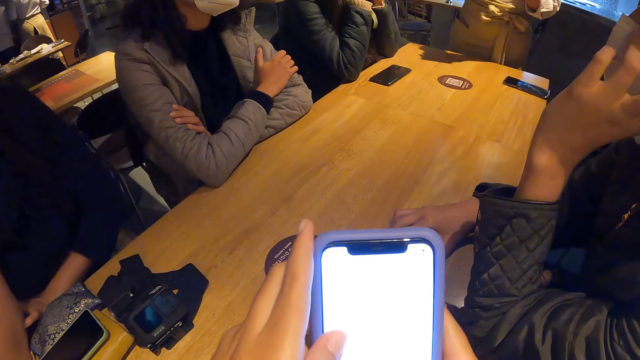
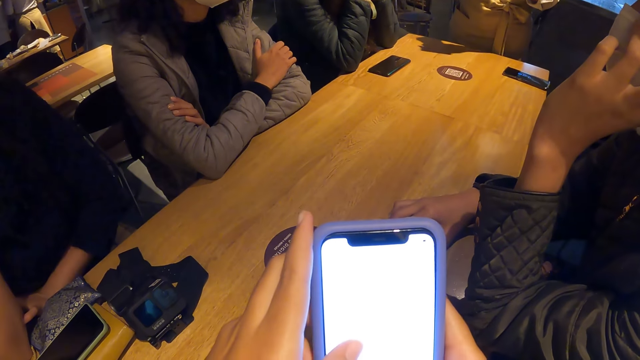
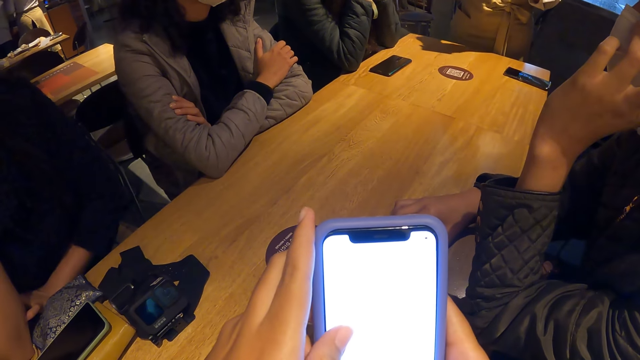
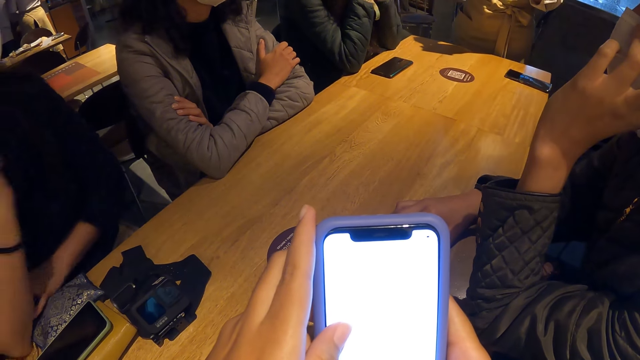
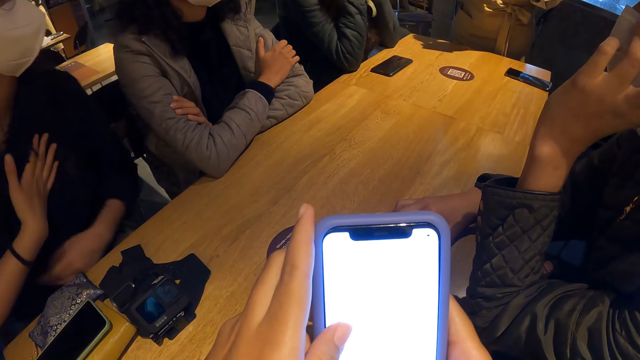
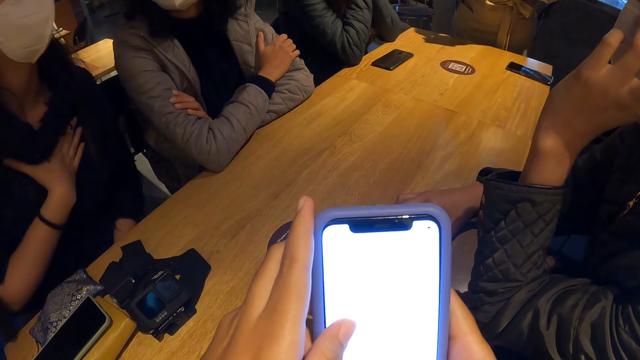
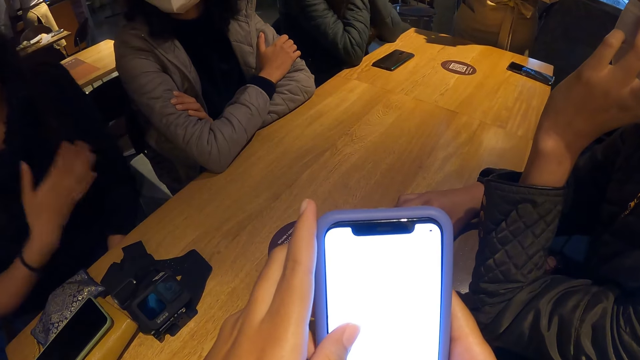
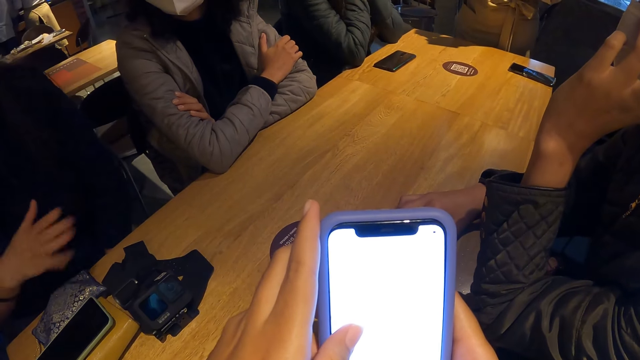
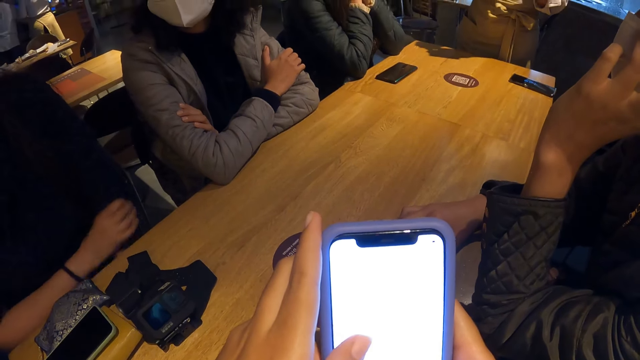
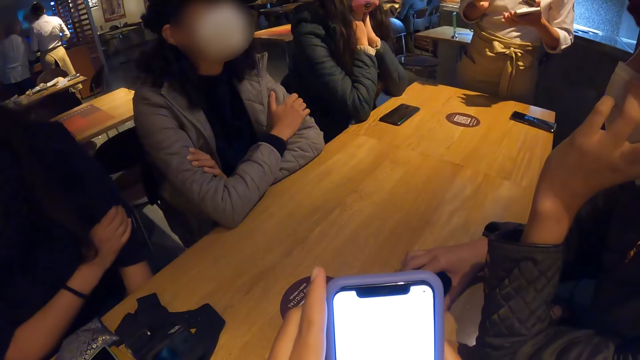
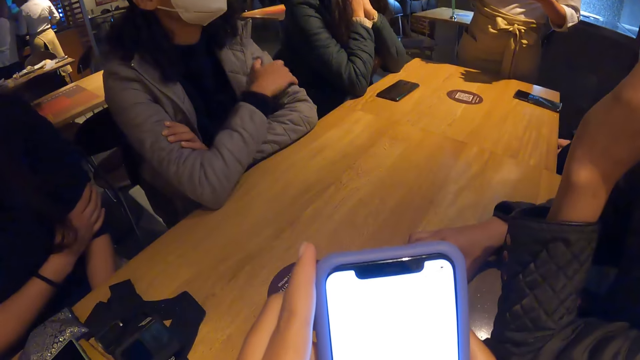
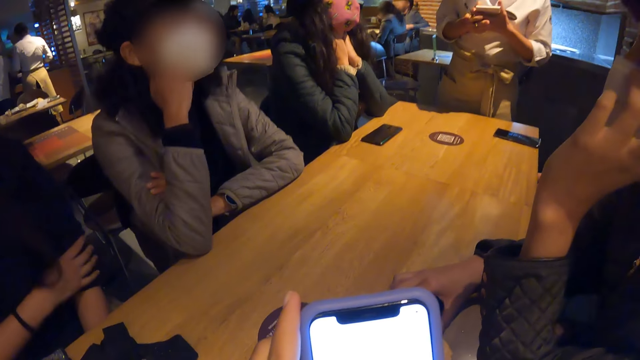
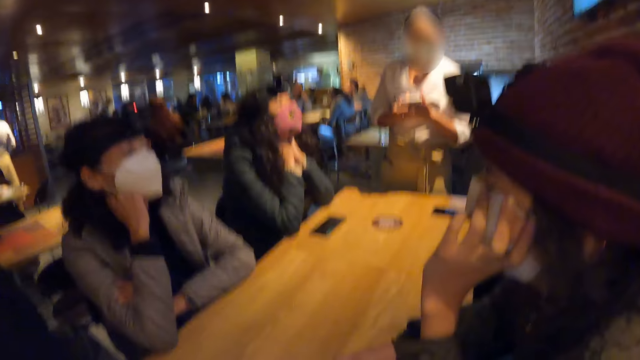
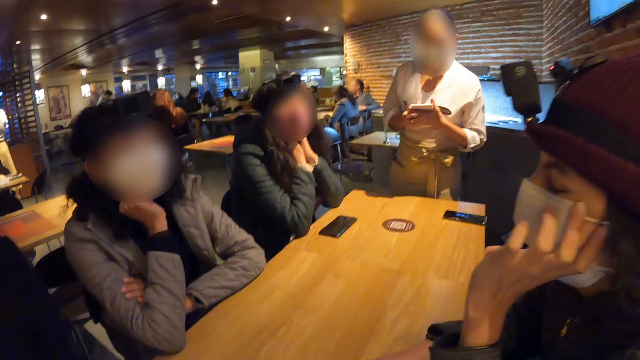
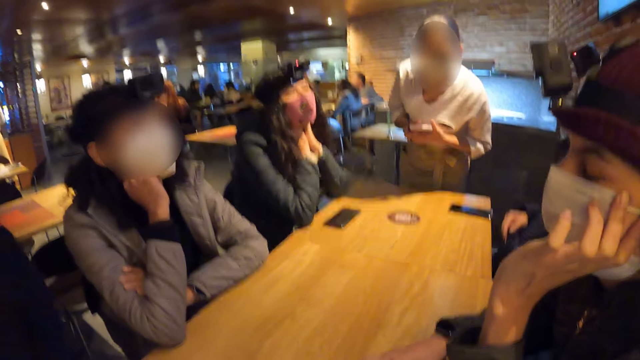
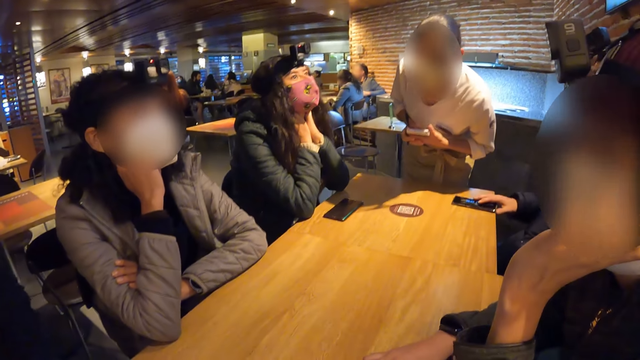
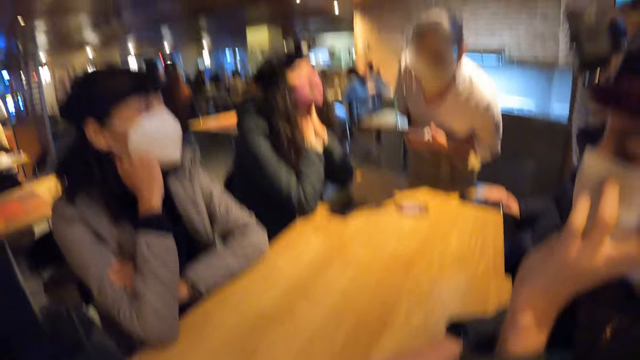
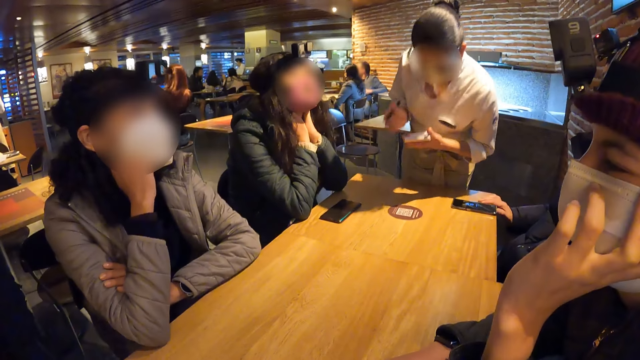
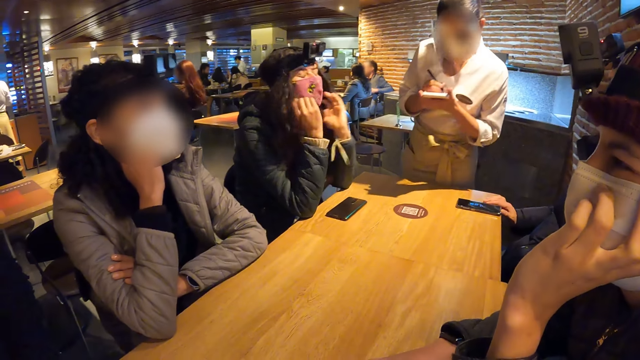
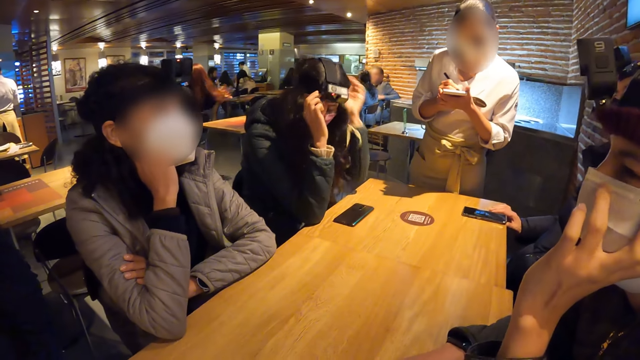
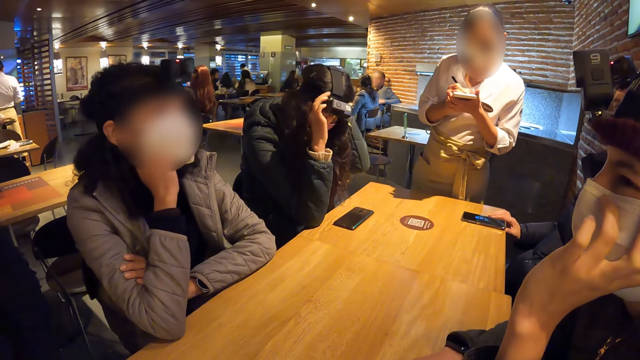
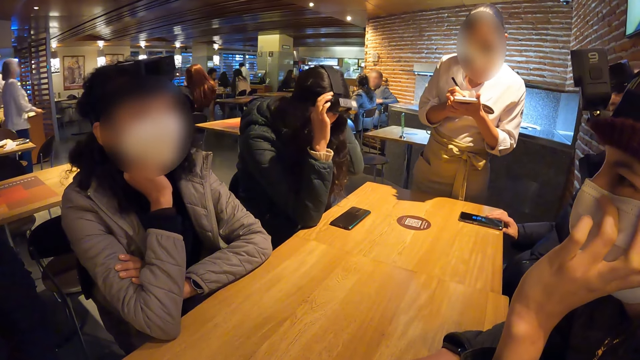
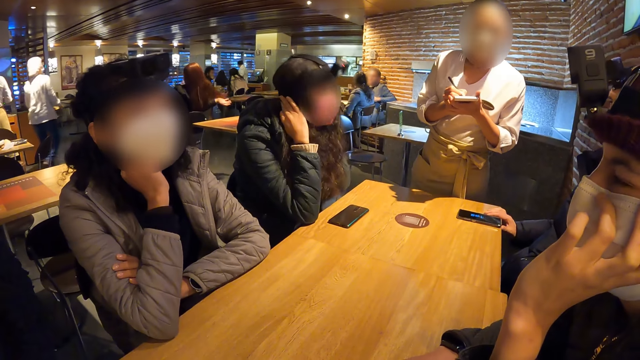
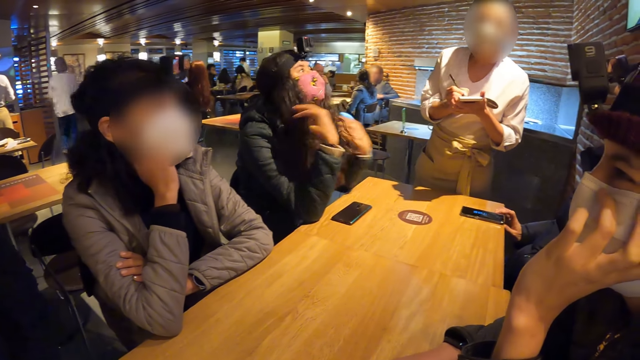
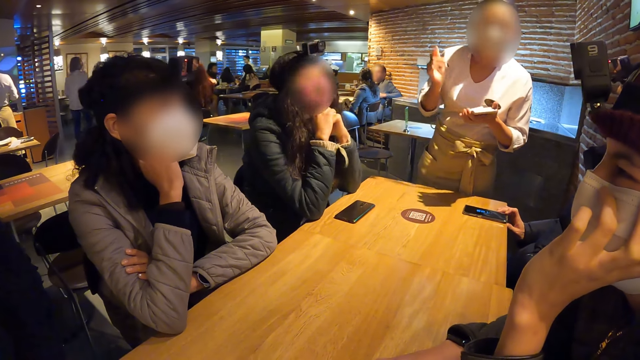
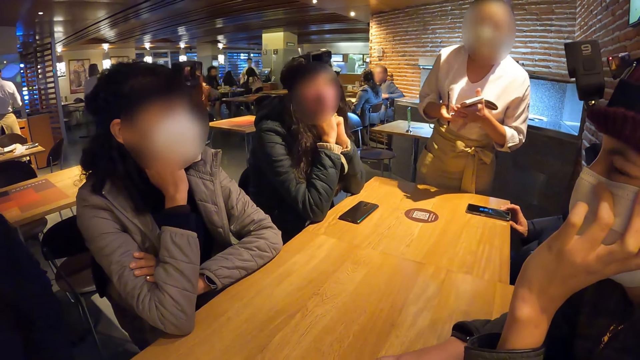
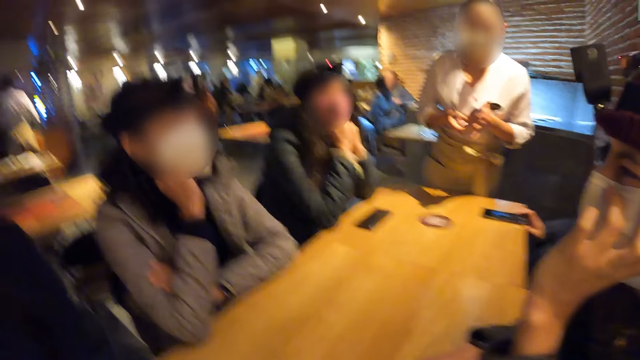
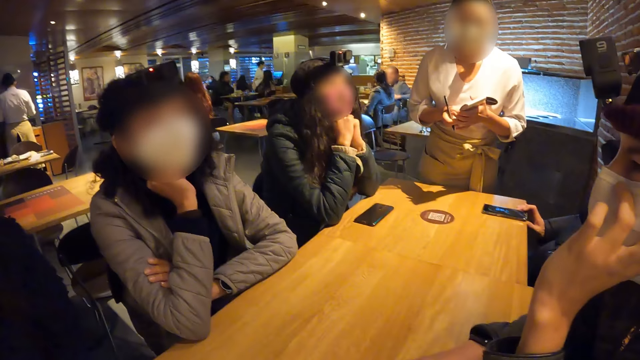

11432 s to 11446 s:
The camera wearer operates the phone. The woman rolls up her left sleeve with her right hand. Another woman touches her face with her right hand. The camera wearer looks around. A third woman adjusts a camera on her head with both hands.

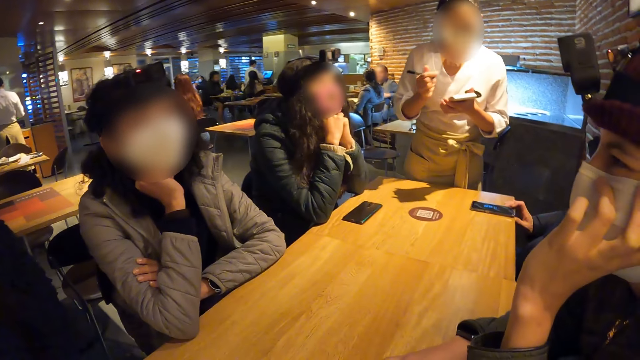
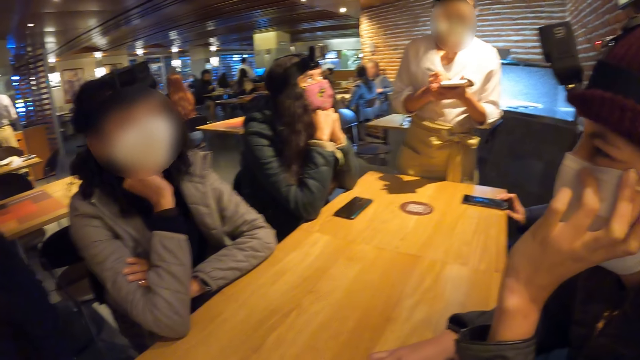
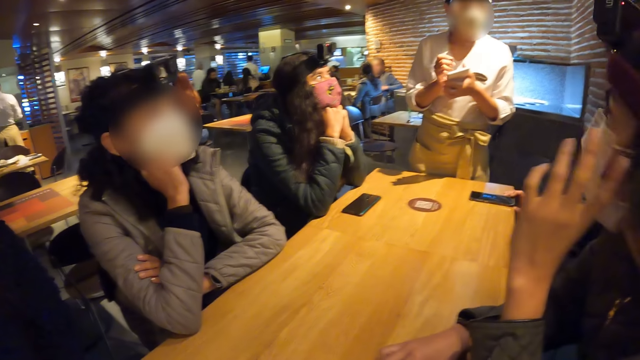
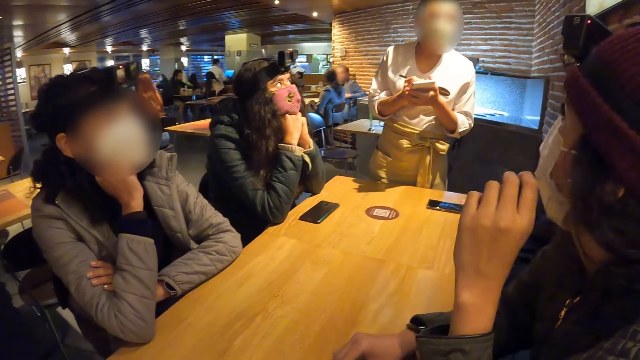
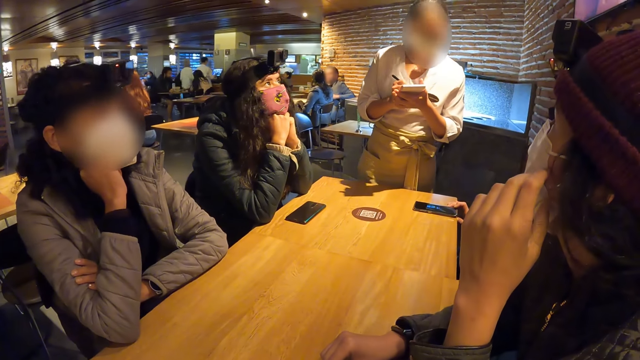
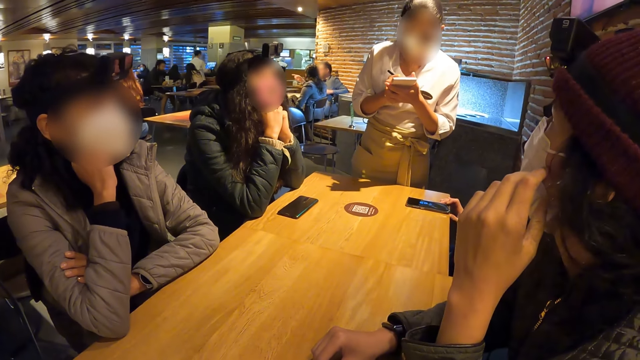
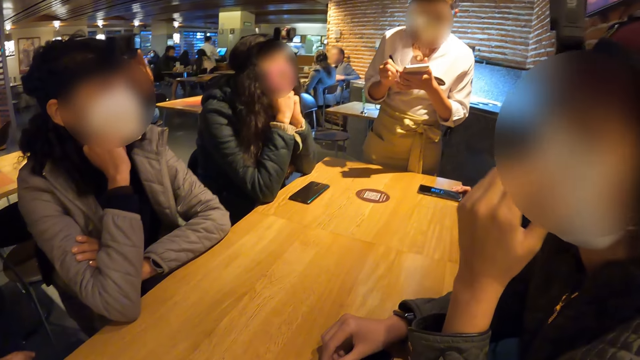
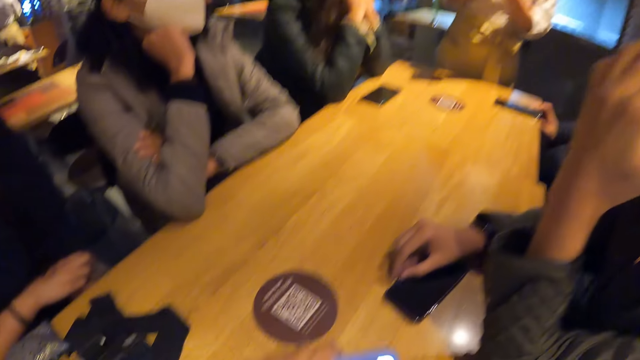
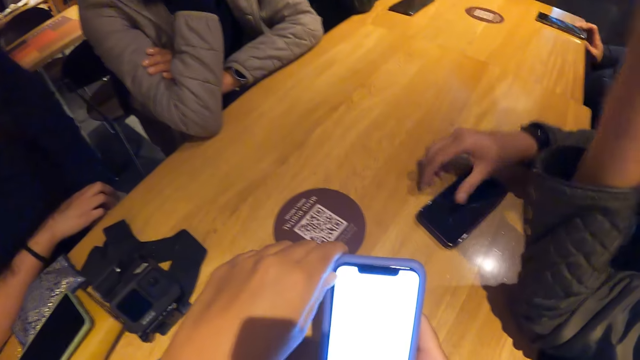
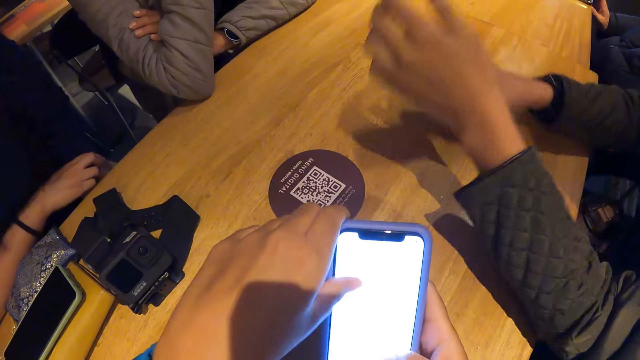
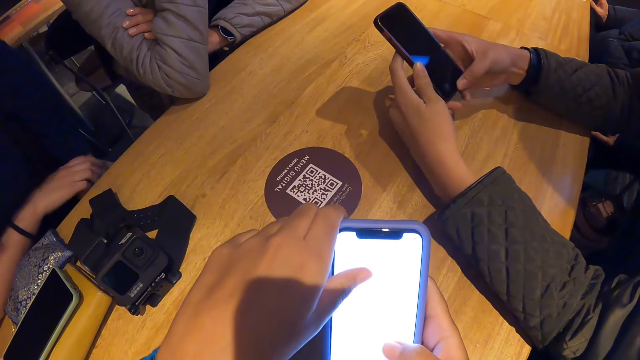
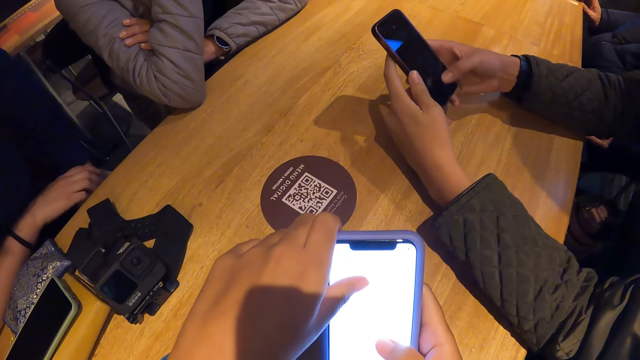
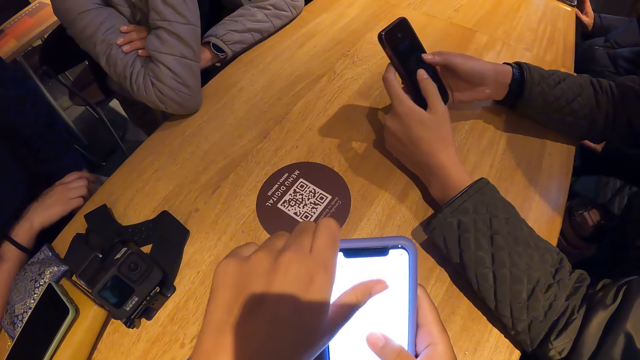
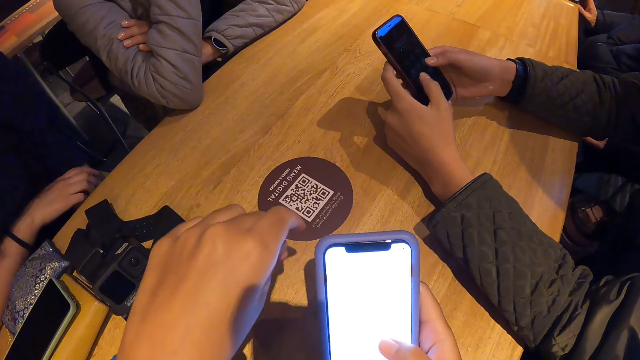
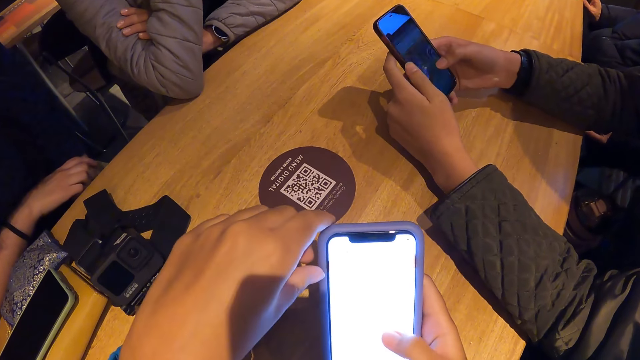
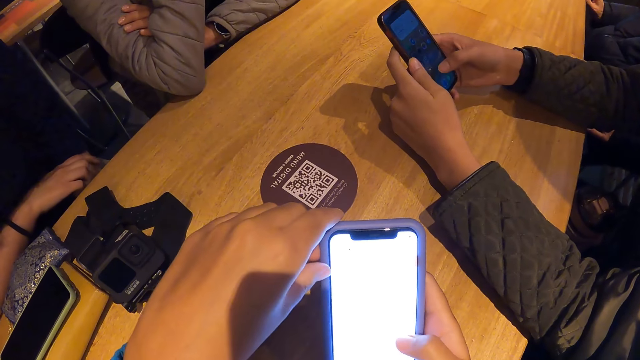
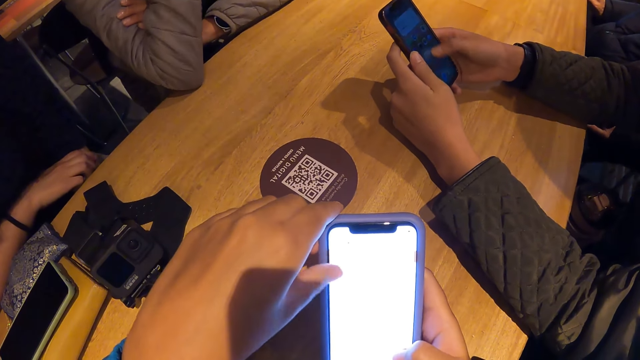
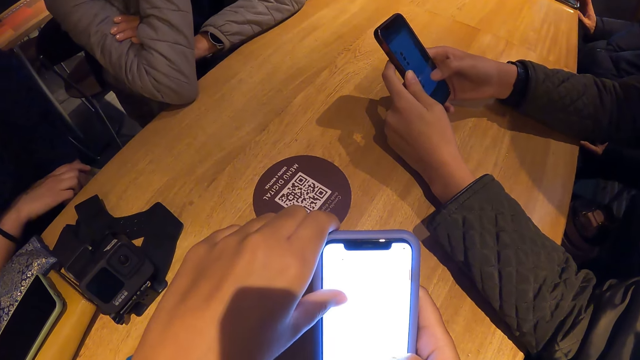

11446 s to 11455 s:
A woman grabs a phone from the table with her right hand. The camera wearer operates the phone. The woman operates the phone with both hands.
